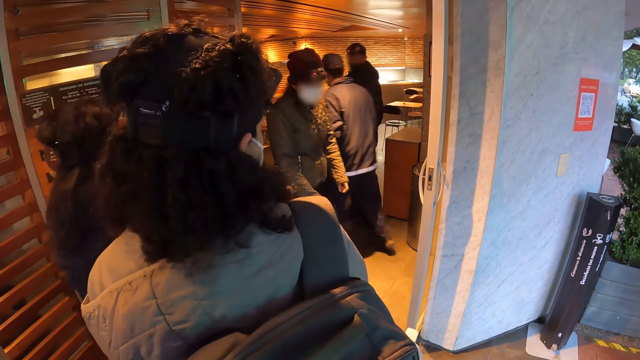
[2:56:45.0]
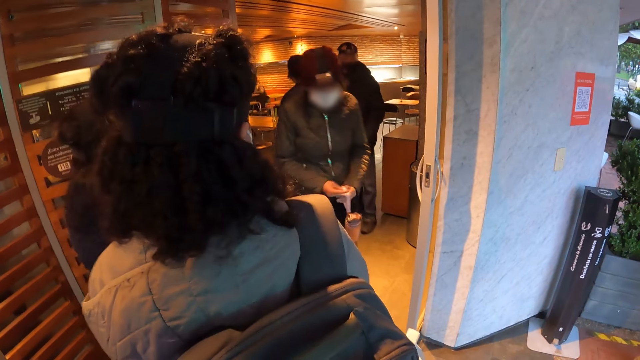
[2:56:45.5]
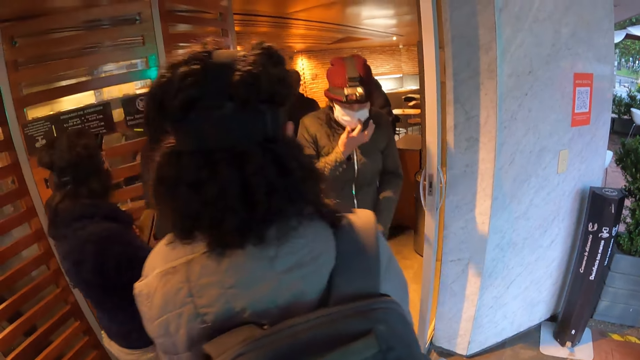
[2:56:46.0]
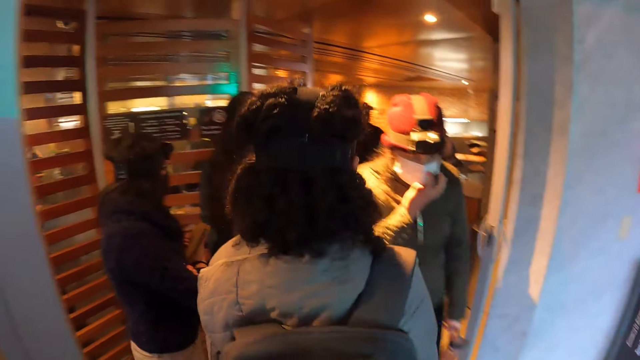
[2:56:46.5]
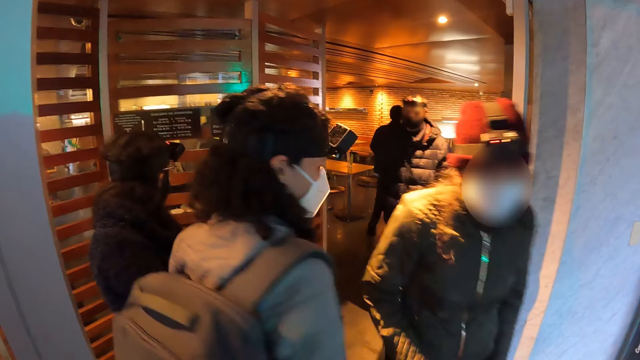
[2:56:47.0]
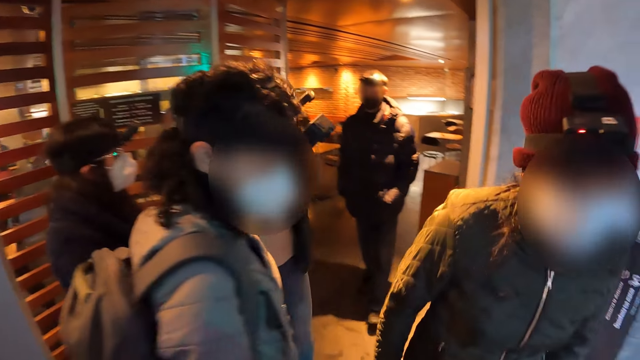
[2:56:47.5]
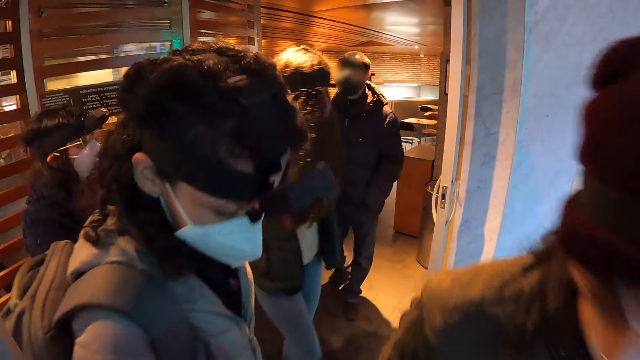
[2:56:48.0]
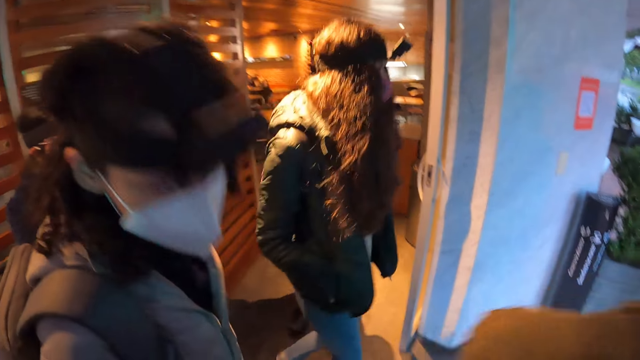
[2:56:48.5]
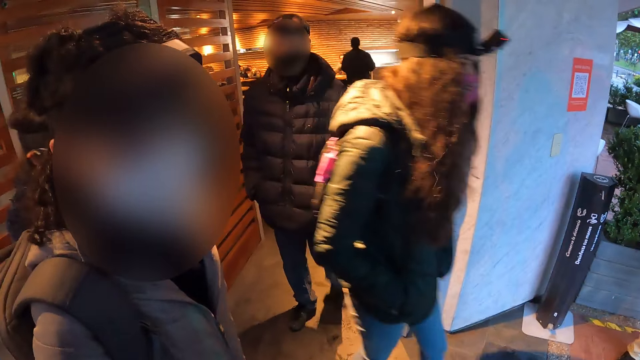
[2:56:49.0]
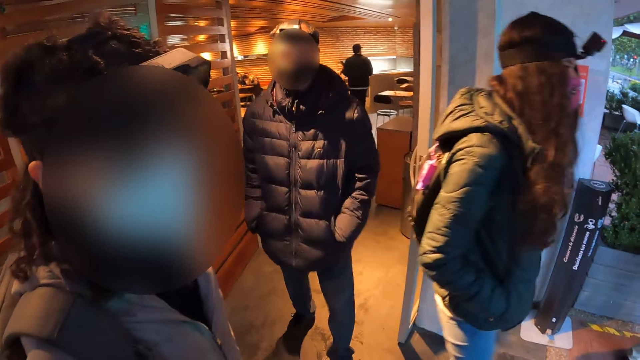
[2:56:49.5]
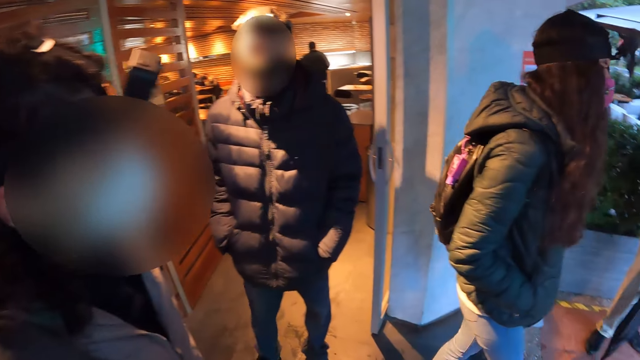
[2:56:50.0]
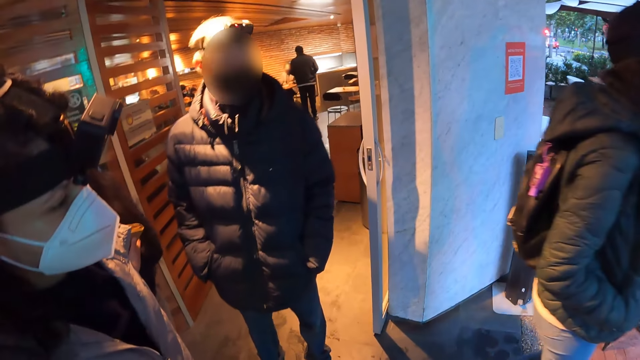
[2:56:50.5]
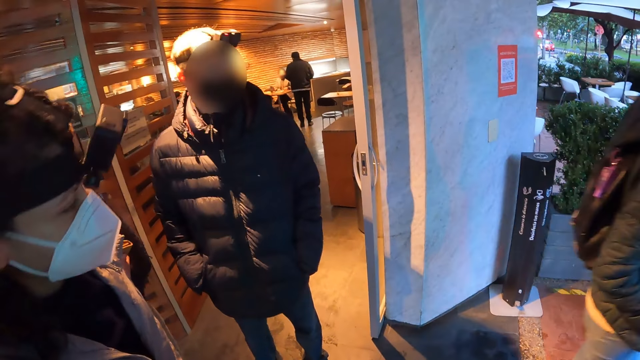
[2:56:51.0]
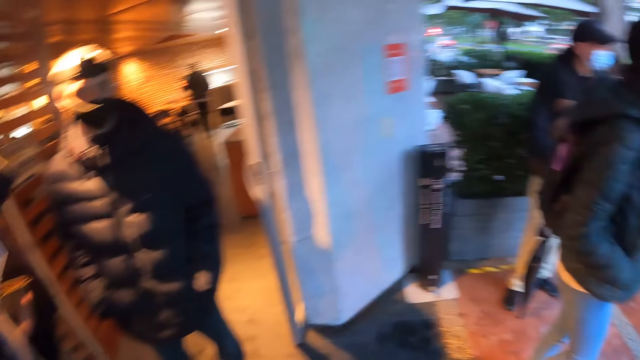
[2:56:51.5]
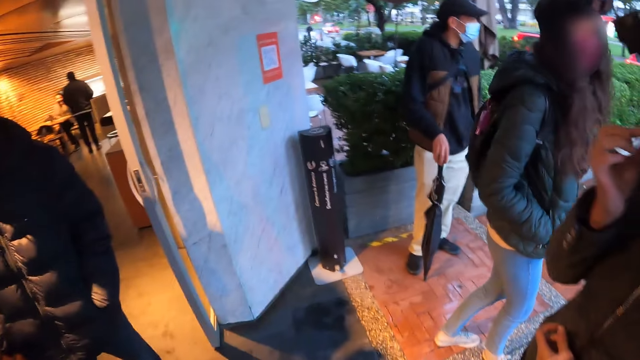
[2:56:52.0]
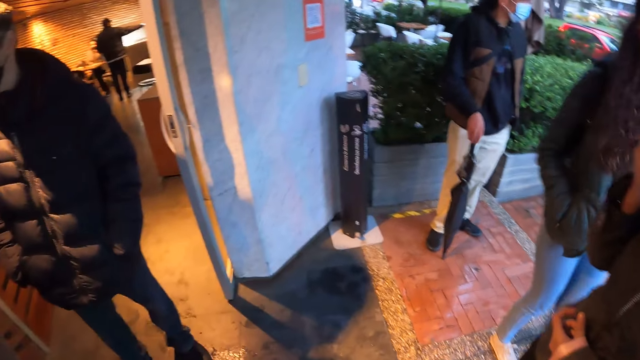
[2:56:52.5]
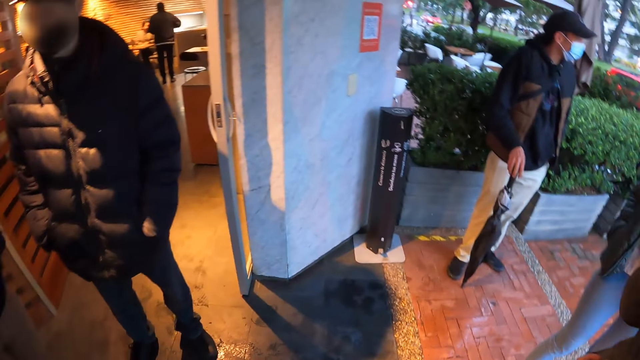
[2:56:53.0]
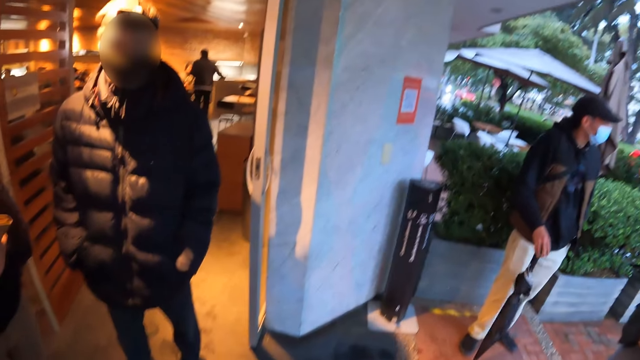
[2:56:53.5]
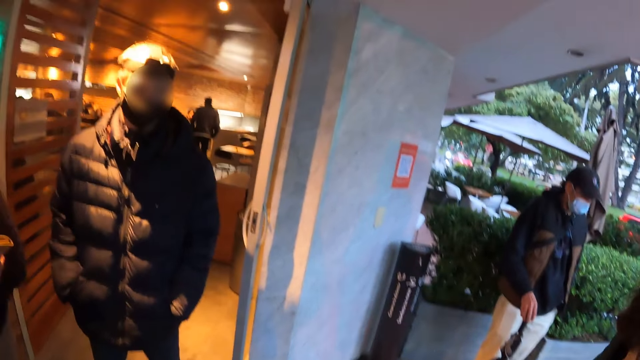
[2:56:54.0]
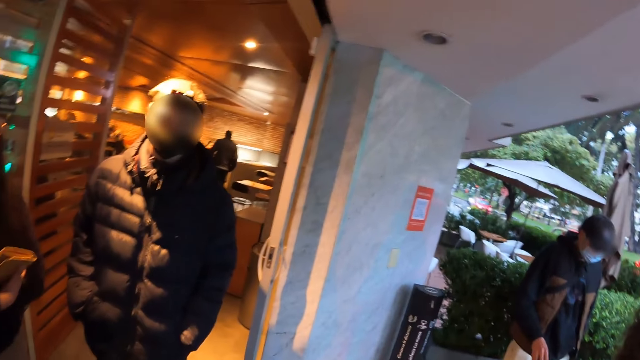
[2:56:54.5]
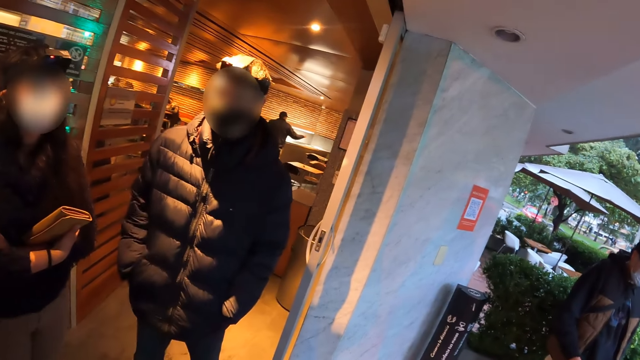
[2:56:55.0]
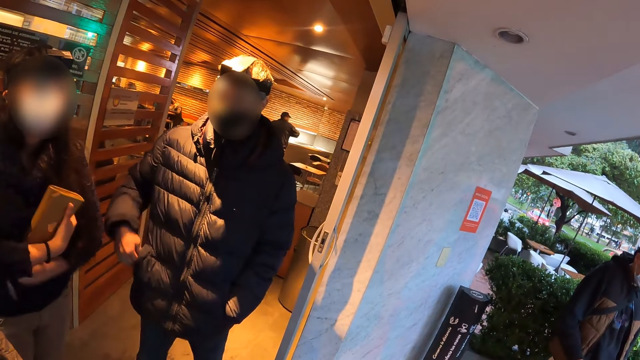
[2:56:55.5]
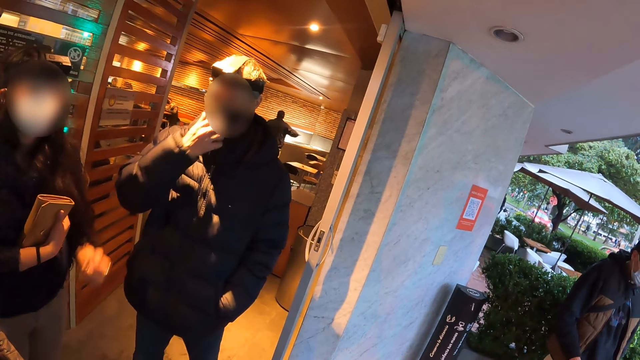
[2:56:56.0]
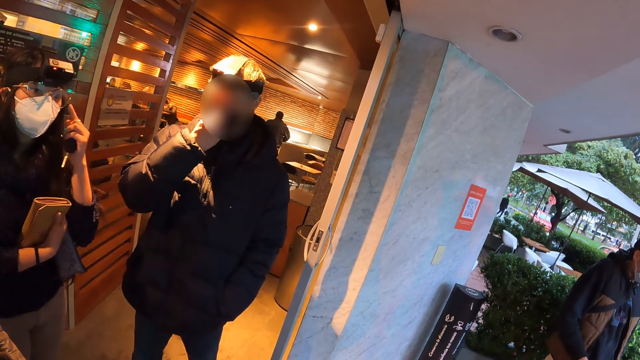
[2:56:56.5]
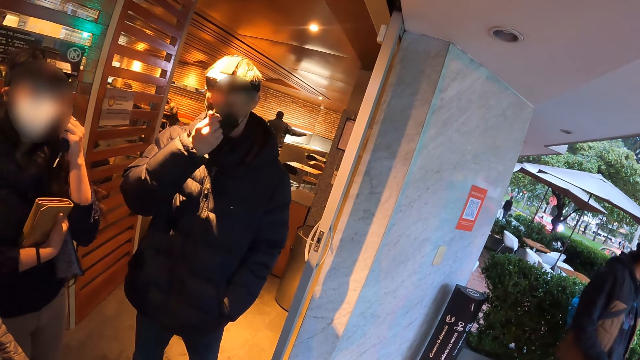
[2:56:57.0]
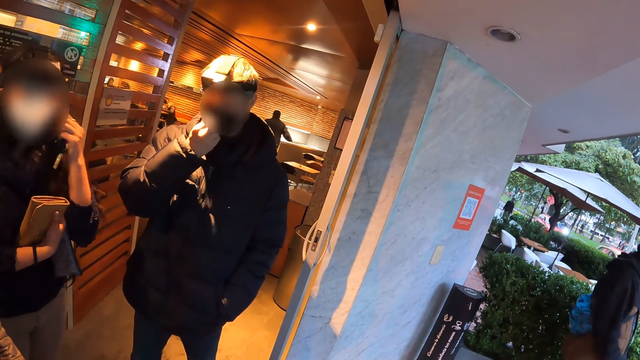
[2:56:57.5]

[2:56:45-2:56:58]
Women walk outside the restaurant. A man walks on the floor. The man stands in the restaurant. The women stand outside the restaurant. The camera wearer stands outside the restaurant.

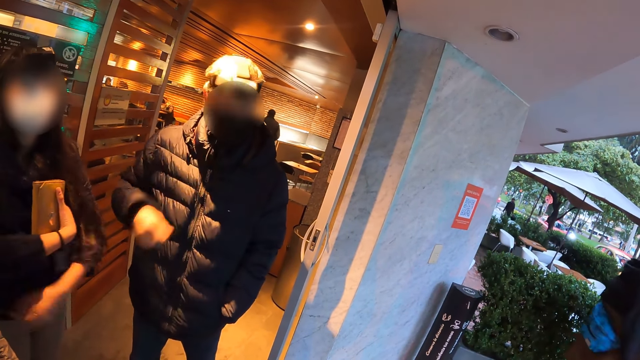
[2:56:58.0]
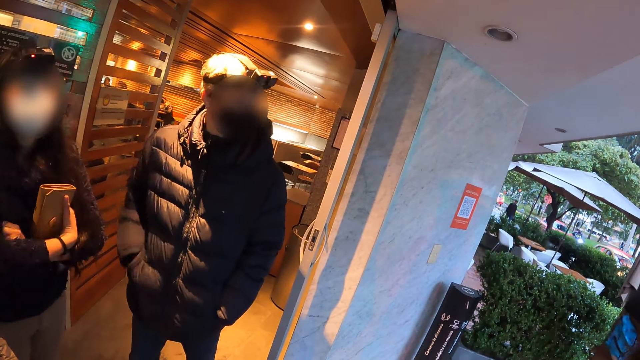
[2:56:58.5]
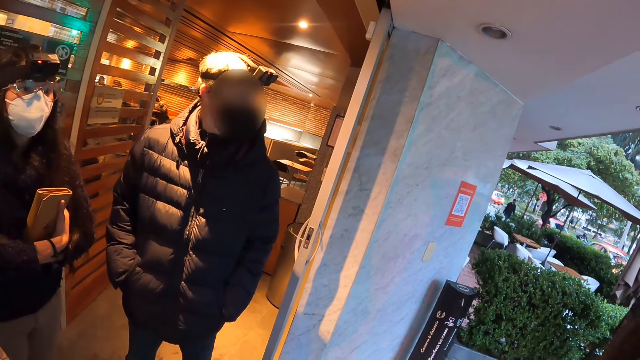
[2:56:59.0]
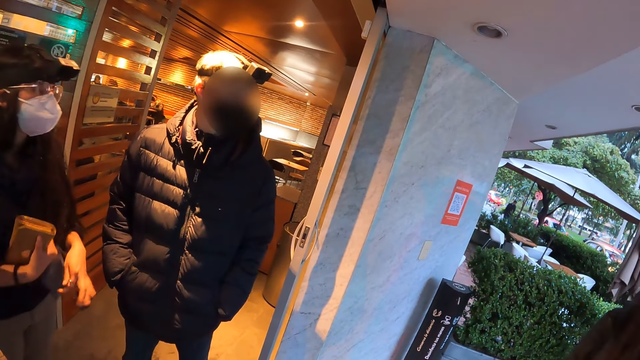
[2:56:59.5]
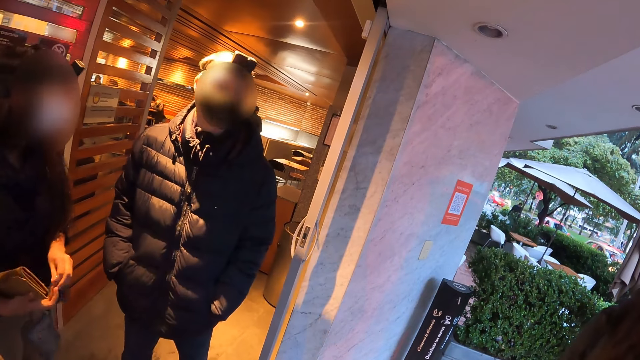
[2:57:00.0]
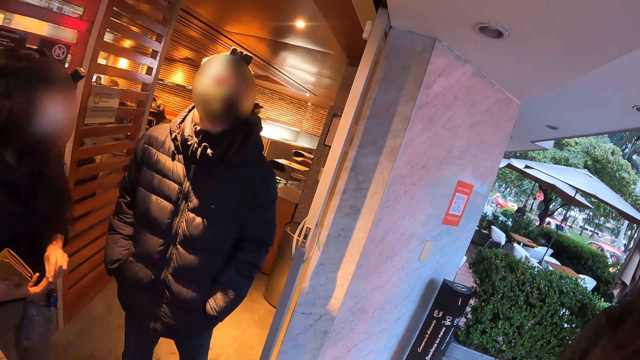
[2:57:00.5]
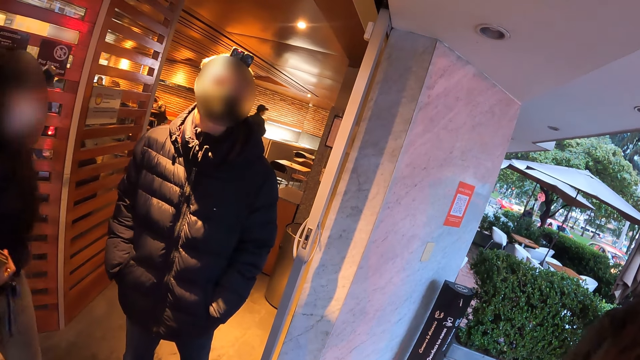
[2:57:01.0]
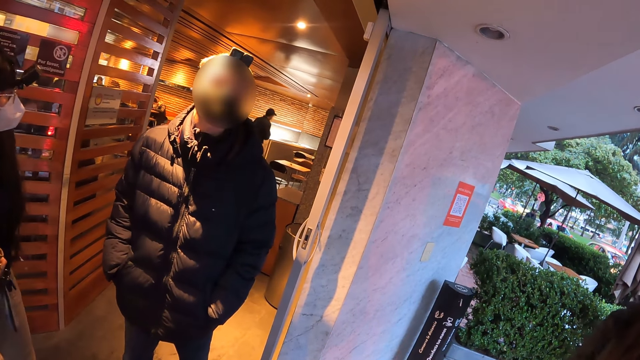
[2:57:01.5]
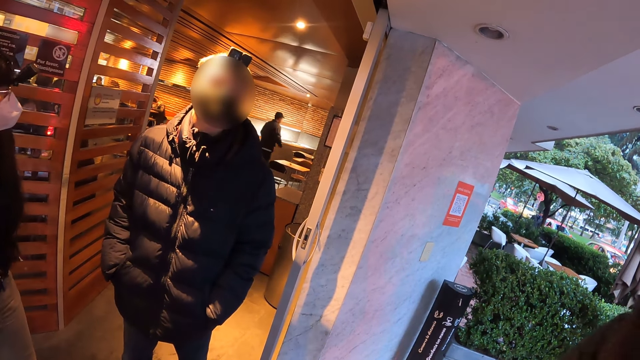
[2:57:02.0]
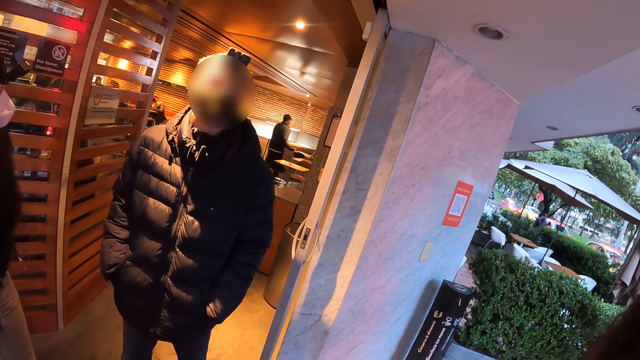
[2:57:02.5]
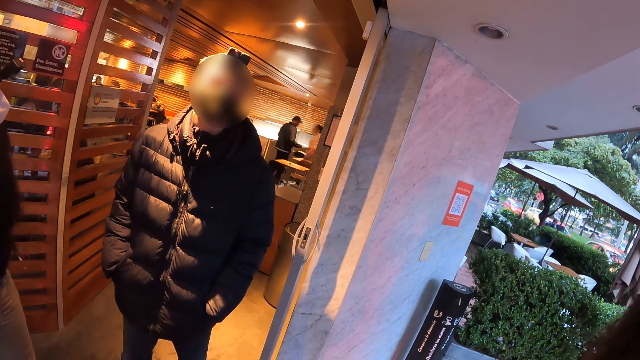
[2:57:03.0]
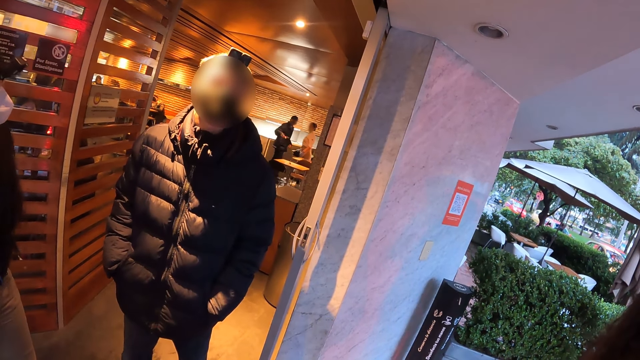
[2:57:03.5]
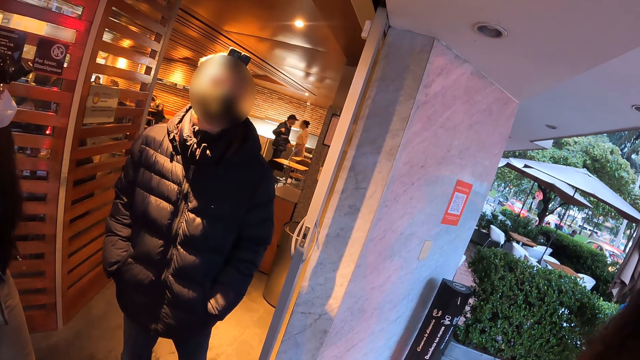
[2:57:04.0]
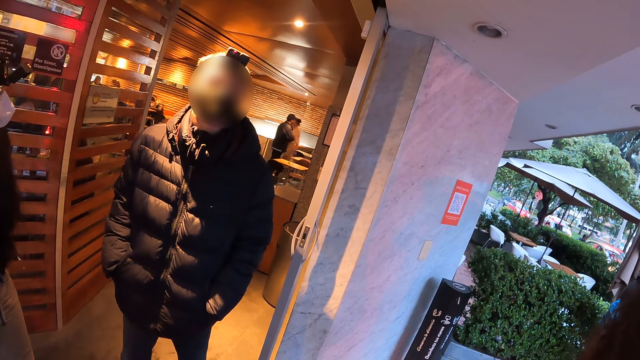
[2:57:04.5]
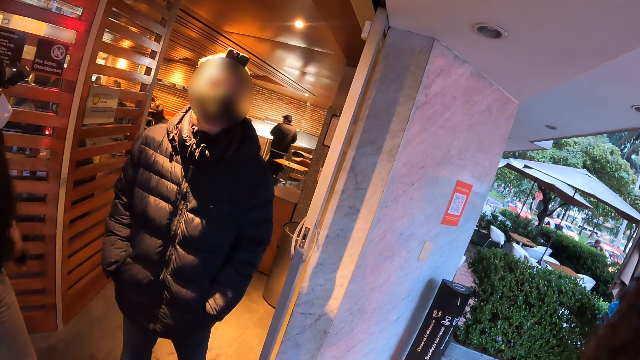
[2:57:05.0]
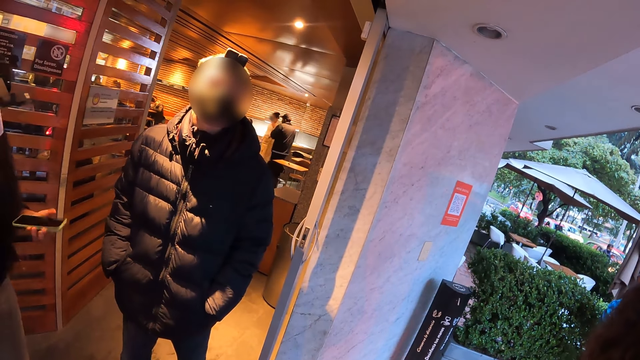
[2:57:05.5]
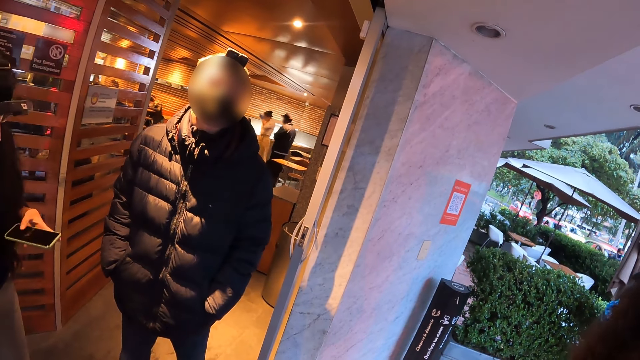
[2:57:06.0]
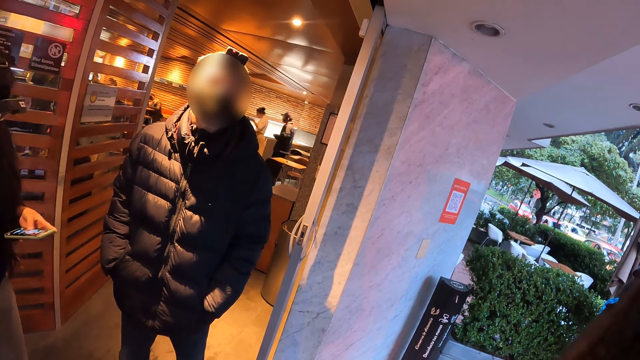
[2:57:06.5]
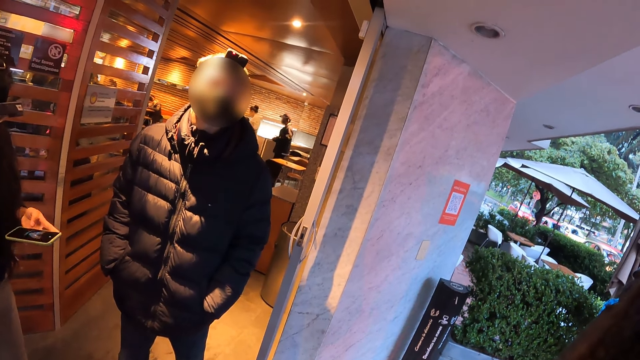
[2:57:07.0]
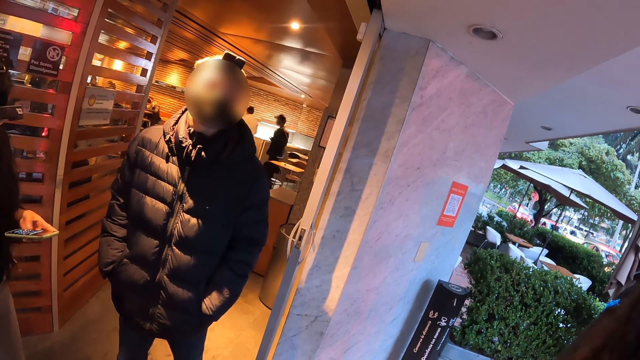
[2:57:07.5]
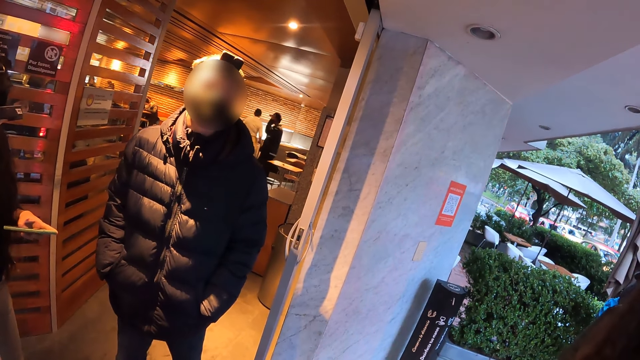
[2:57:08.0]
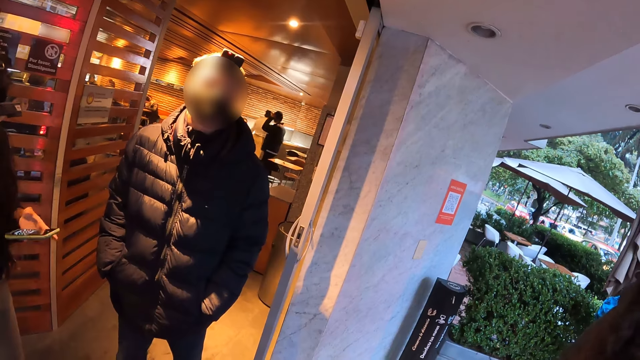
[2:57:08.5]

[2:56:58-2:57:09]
A woman takes out a phone from her pocket with her left hand. Another woman operates the phone with her left hand.
